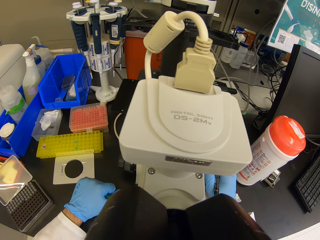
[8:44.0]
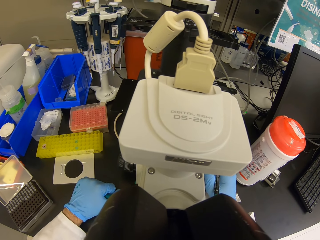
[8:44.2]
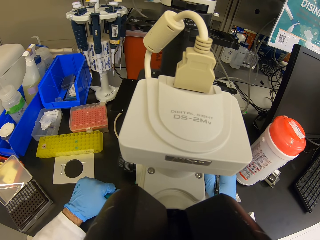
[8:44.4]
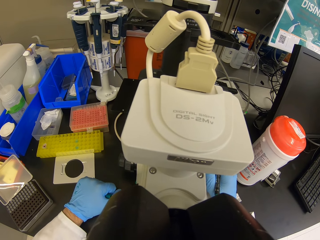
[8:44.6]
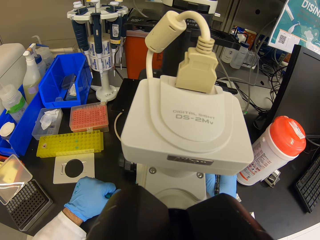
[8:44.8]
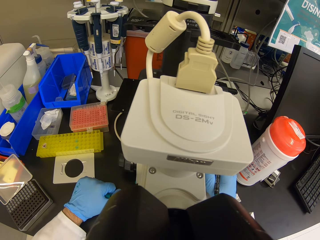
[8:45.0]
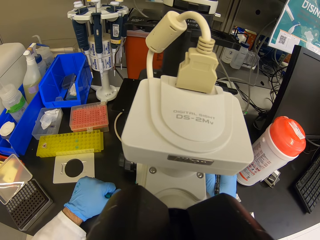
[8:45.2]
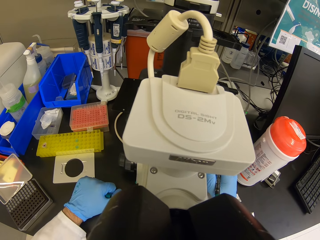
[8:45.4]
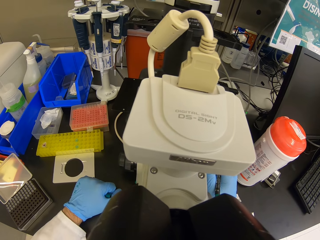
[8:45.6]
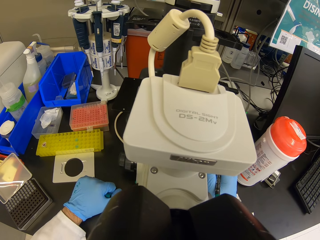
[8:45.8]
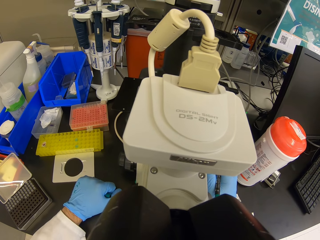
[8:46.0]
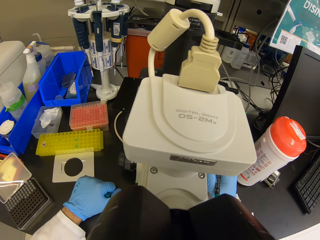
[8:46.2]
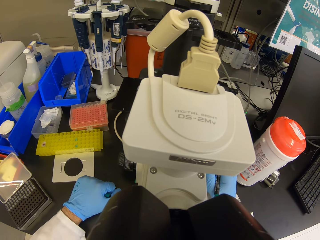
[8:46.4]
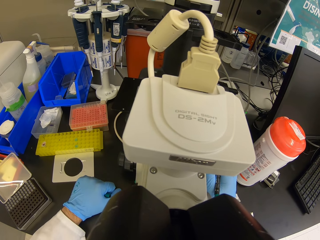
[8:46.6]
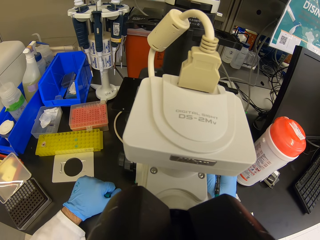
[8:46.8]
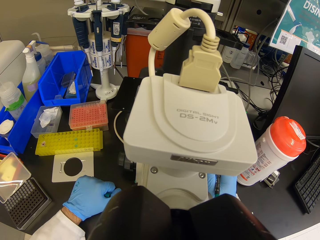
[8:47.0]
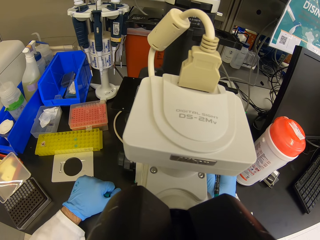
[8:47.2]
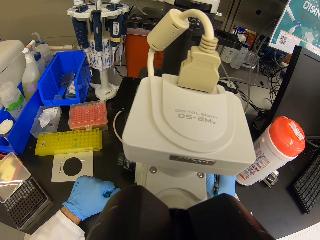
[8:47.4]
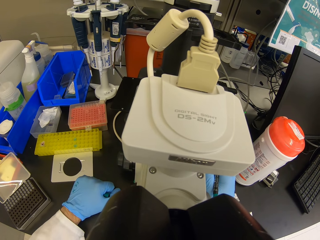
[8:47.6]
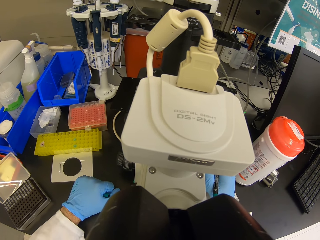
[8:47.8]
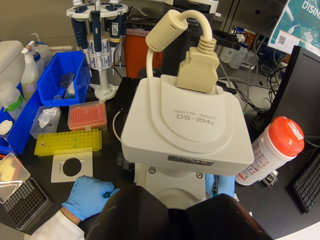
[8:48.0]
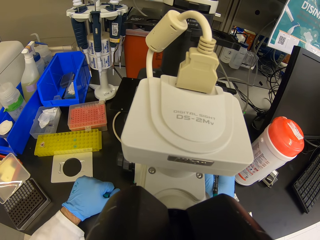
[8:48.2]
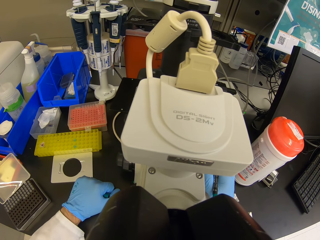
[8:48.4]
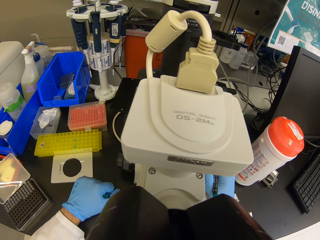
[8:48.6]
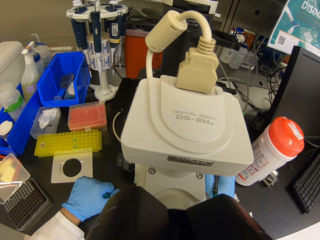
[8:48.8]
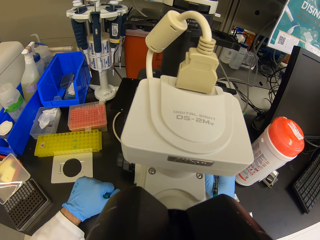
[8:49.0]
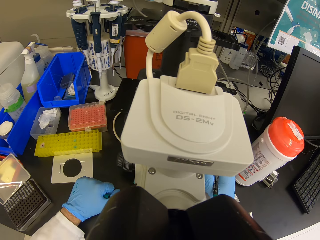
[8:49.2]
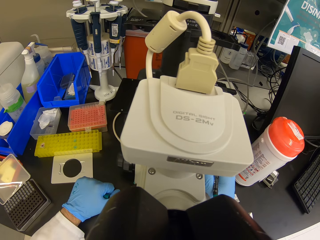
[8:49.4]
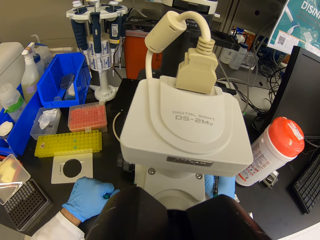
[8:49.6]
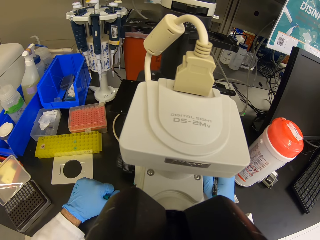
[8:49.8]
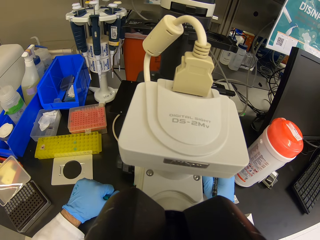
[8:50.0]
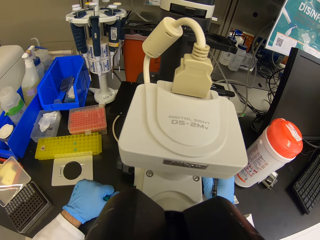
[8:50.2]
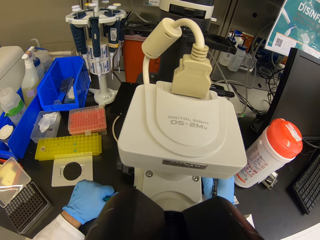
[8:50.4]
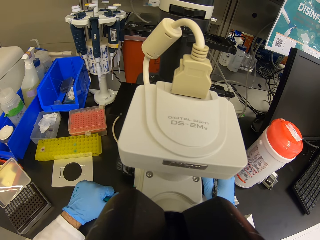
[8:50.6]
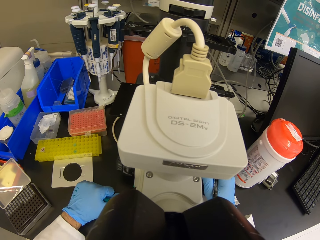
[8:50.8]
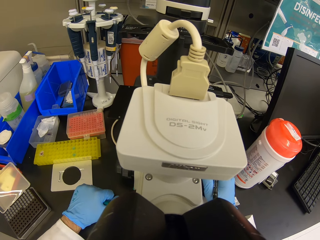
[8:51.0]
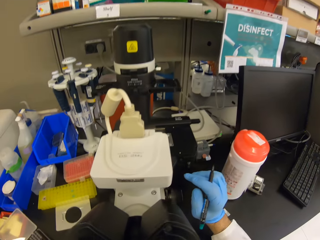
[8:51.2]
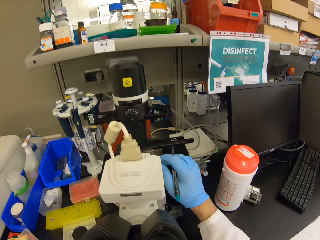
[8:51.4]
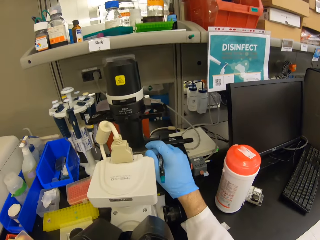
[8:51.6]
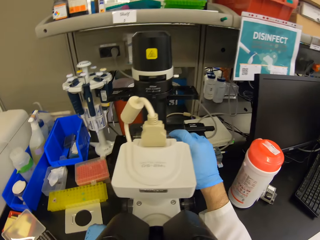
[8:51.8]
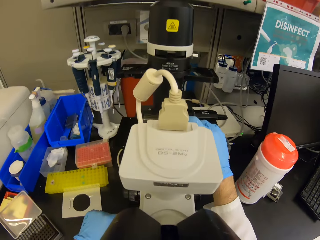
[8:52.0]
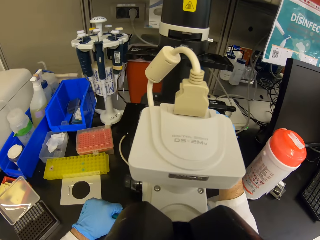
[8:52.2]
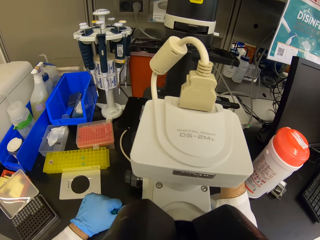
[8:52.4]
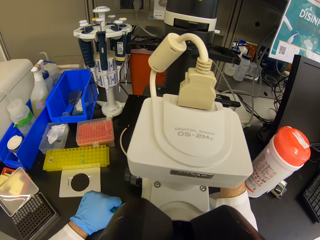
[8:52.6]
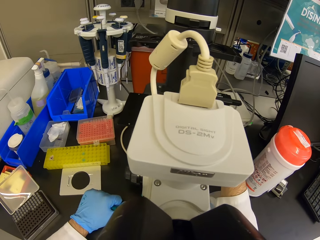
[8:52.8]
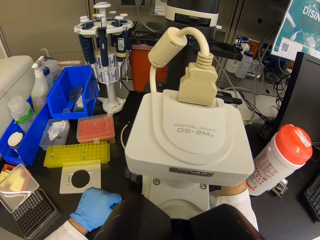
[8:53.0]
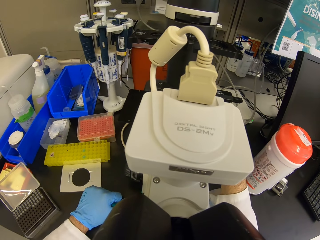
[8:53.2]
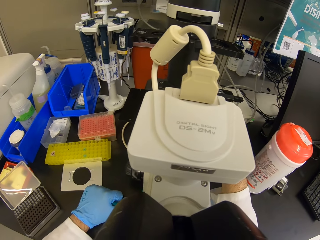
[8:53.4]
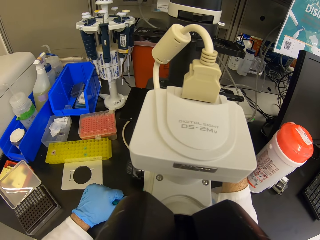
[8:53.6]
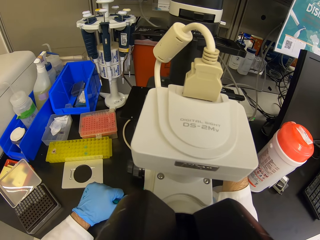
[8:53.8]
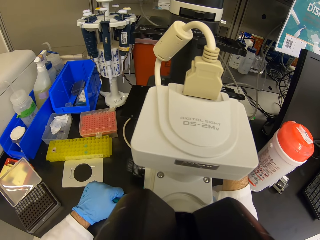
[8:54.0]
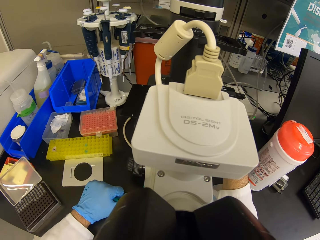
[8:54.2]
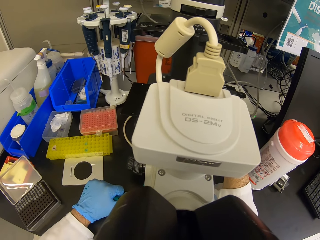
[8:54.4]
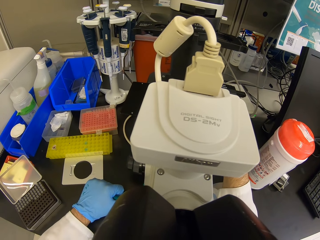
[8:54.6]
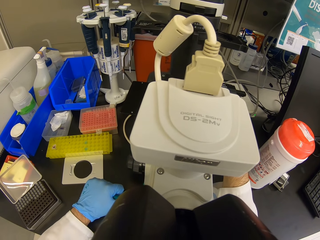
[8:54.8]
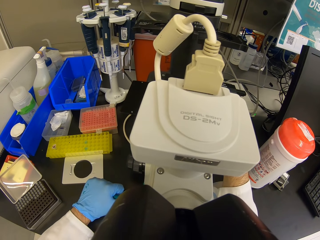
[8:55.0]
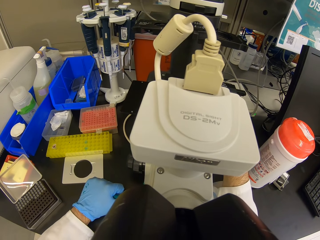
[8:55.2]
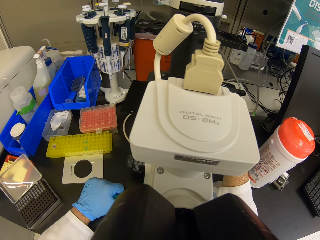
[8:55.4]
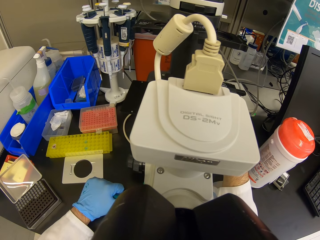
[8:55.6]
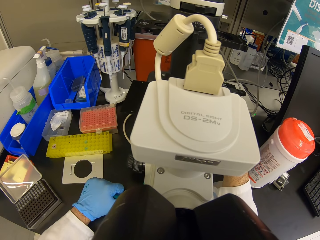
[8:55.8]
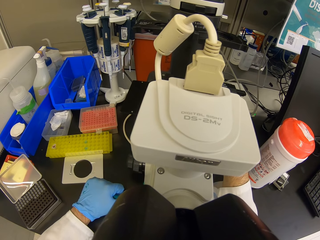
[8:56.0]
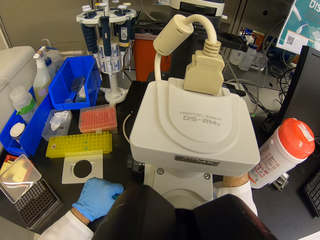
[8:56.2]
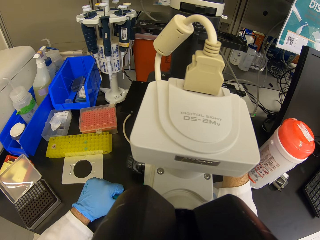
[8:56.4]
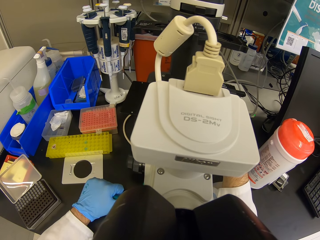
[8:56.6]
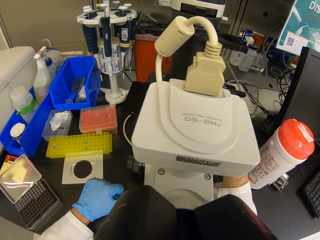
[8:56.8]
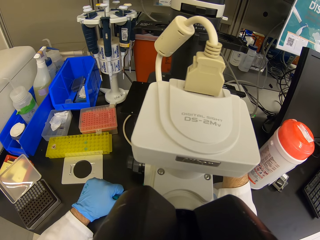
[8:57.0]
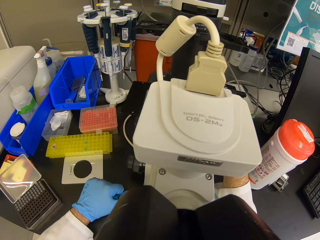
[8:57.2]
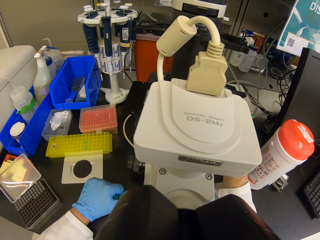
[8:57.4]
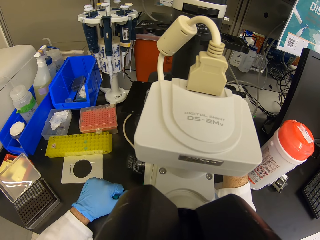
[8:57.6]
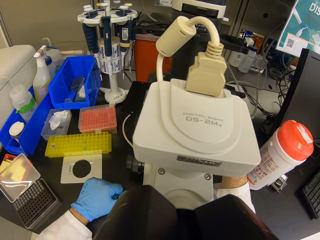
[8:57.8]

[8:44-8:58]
The camera wearer looks around. They move the right hand. They stare at the microscope. They stare at the microscope again.

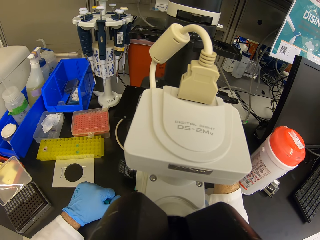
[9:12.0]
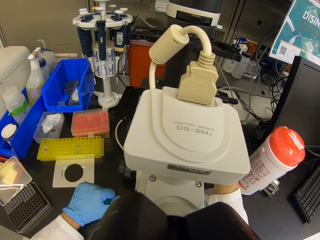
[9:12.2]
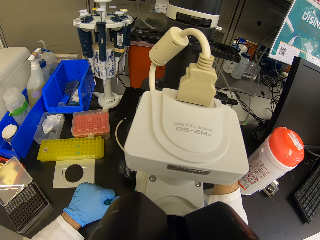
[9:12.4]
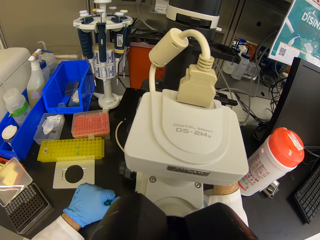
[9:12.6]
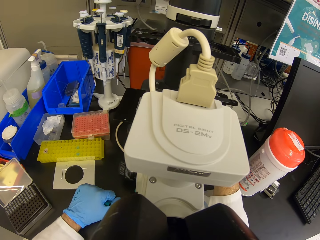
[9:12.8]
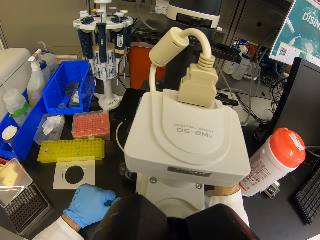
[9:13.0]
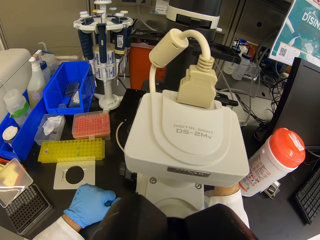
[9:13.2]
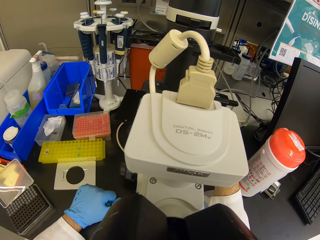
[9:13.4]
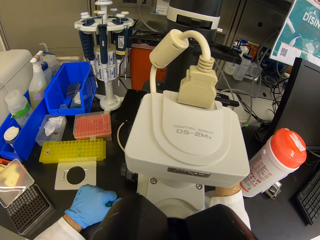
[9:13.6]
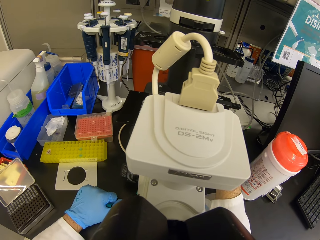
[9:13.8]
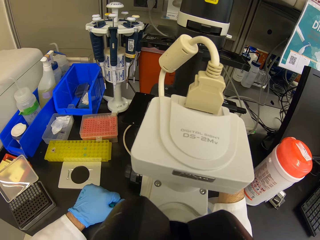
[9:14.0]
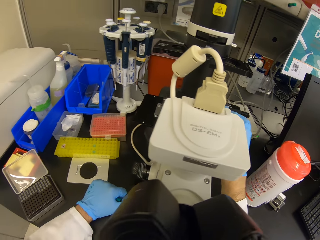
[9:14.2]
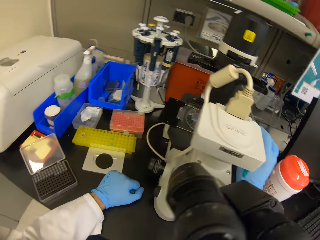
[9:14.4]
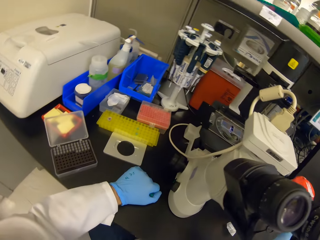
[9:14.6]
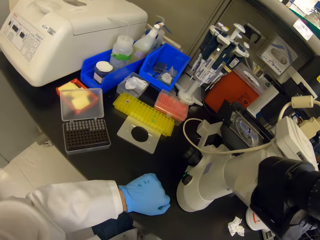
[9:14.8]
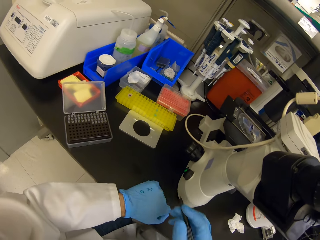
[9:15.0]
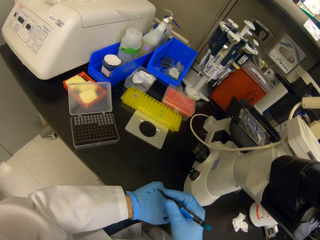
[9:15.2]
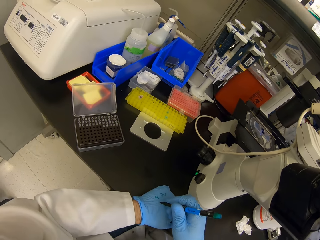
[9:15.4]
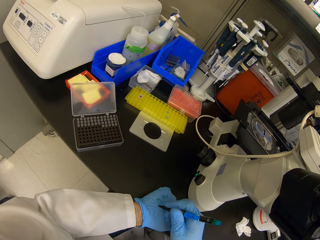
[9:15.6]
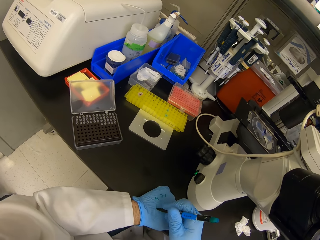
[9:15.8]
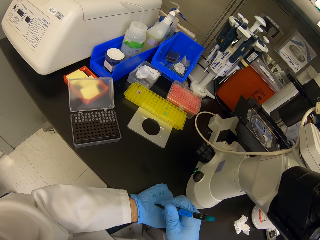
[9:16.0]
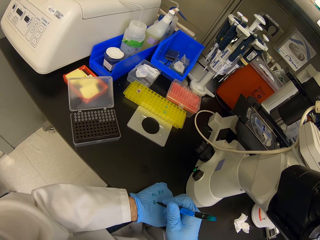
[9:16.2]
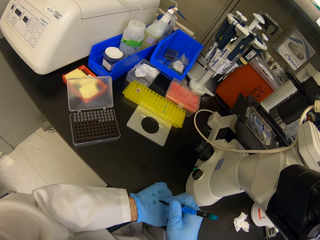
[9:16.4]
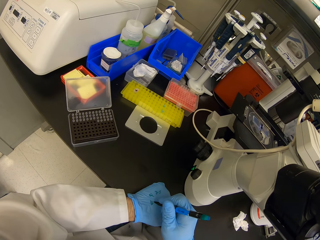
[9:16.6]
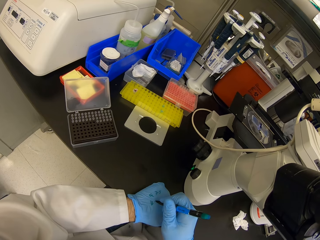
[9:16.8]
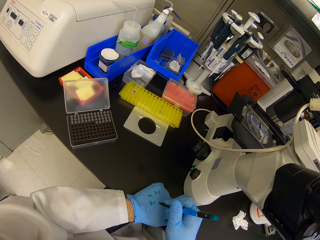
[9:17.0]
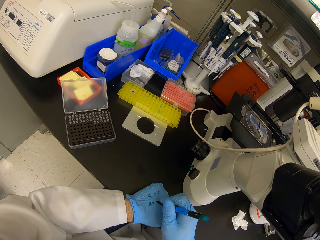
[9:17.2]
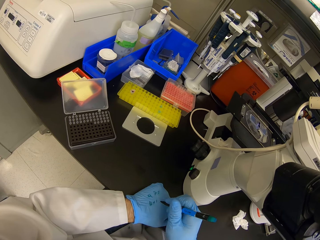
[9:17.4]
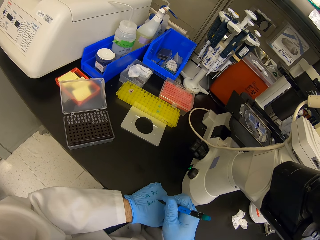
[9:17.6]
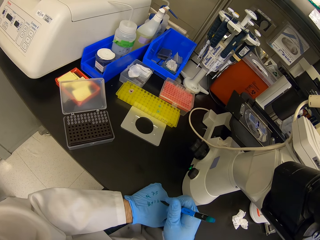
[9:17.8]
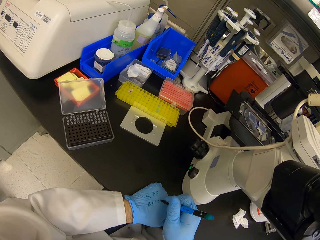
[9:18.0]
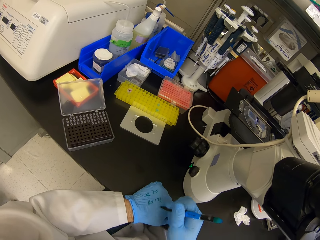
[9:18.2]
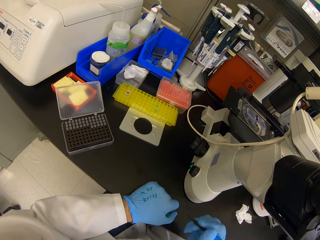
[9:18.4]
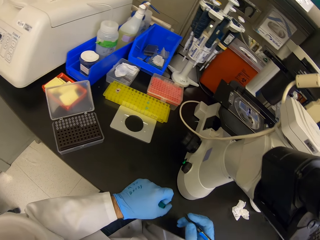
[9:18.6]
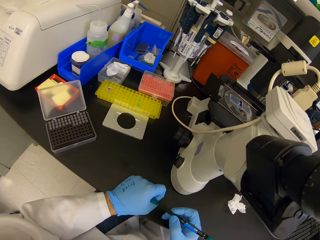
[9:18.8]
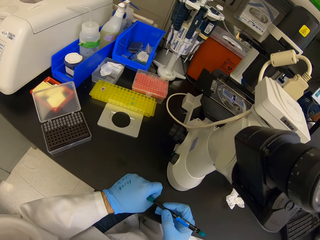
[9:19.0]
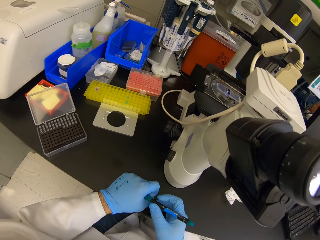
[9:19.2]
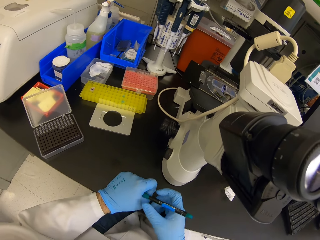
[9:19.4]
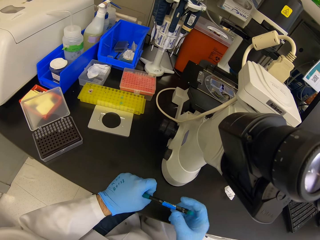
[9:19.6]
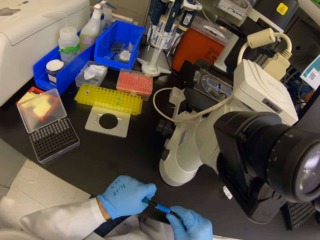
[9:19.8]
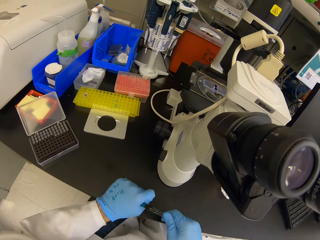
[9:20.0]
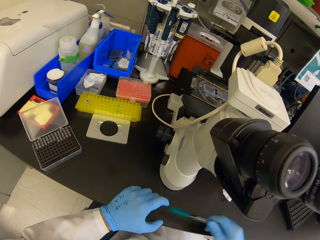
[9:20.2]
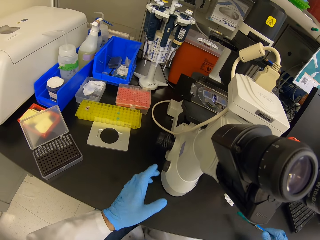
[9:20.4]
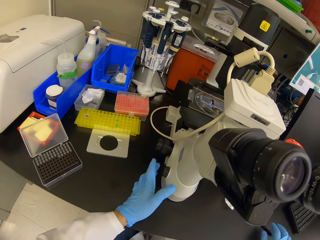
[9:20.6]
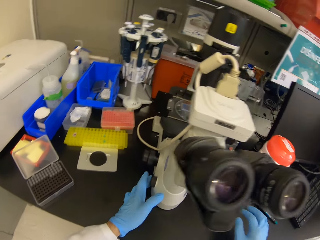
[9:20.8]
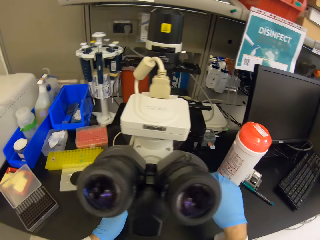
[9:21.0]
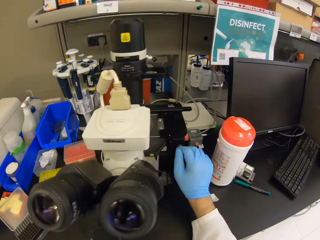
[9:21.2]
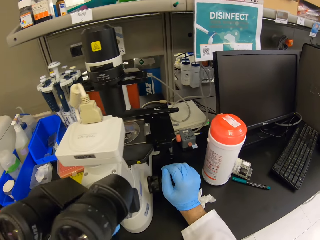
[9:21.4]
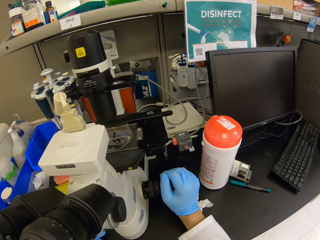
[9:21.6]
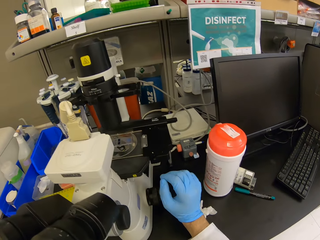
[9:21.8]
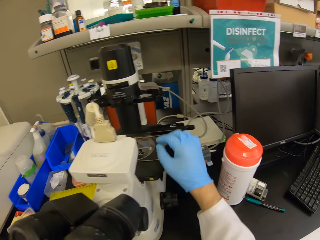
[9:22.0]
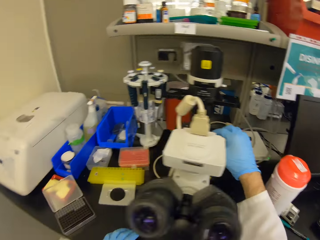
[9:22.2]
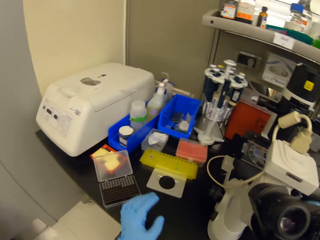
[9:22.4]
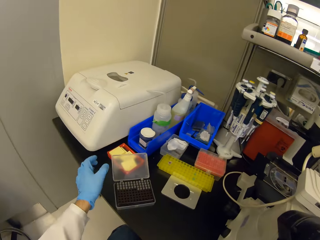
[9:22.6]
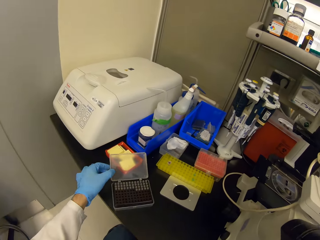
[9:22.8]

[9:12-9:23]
The camera wearer looks around. They move the left hand. They write on the glove on the left hand. They write on the glove again. They put the lid on the pen. They put the pen down. They move the right hand. They move the left hand on the microscope.
